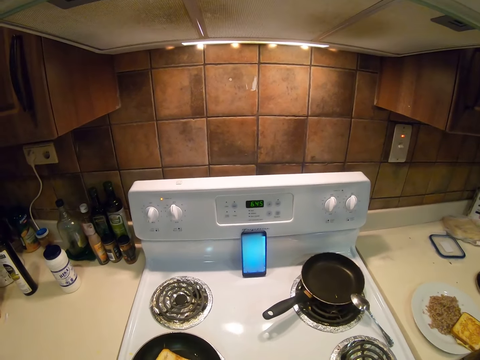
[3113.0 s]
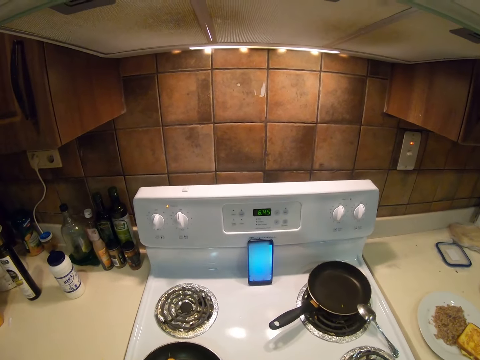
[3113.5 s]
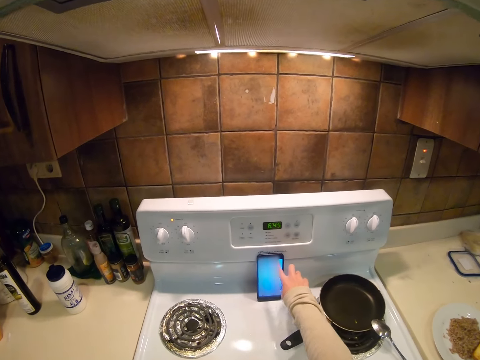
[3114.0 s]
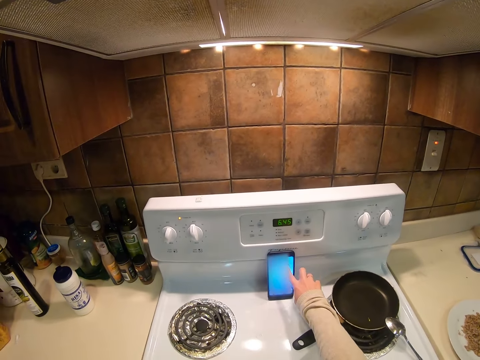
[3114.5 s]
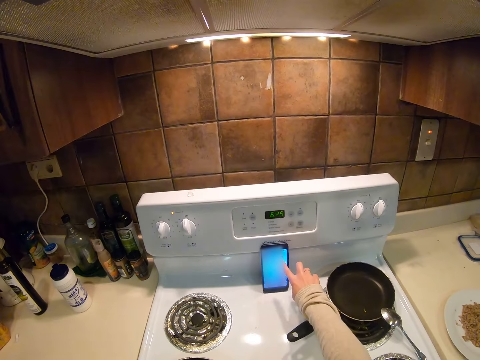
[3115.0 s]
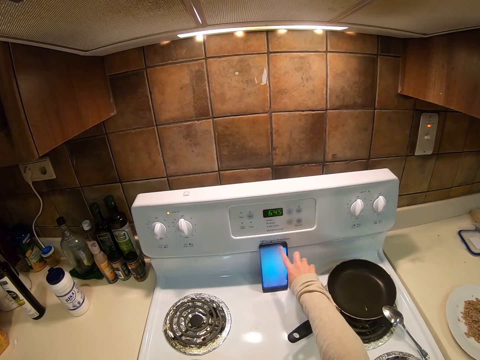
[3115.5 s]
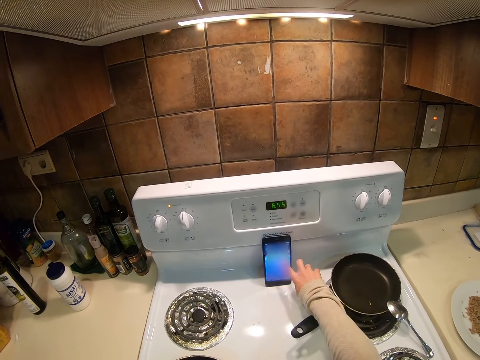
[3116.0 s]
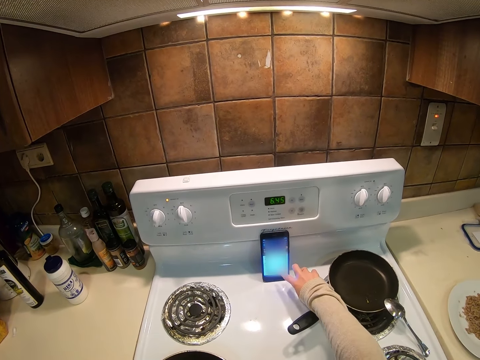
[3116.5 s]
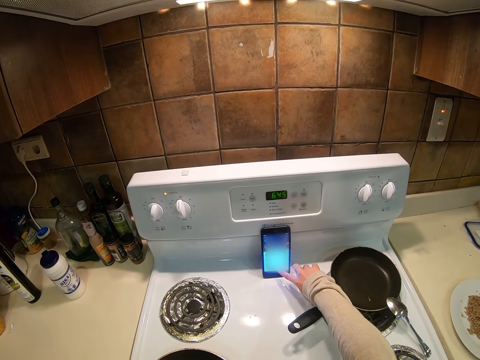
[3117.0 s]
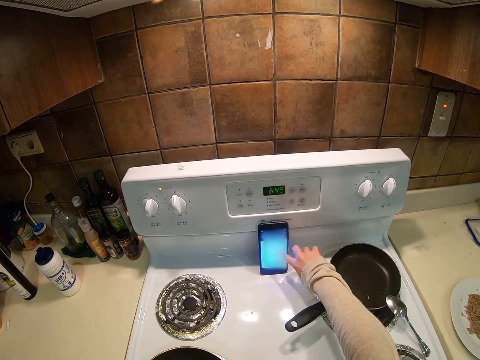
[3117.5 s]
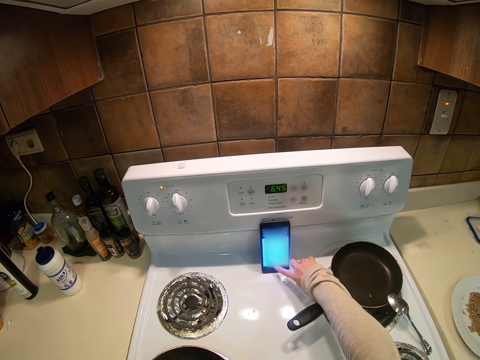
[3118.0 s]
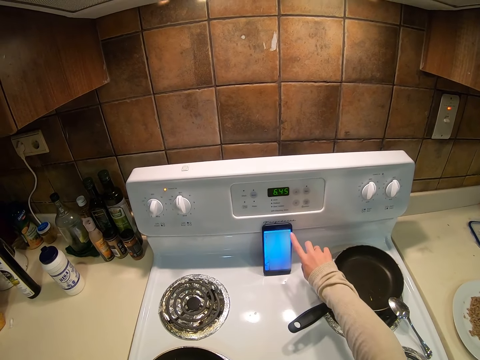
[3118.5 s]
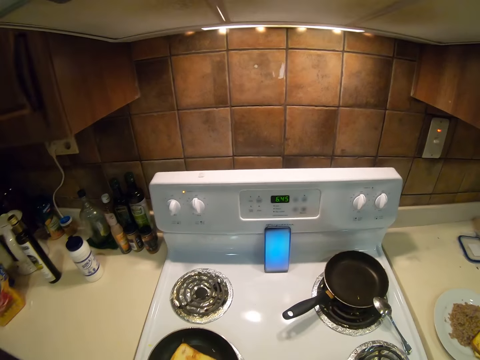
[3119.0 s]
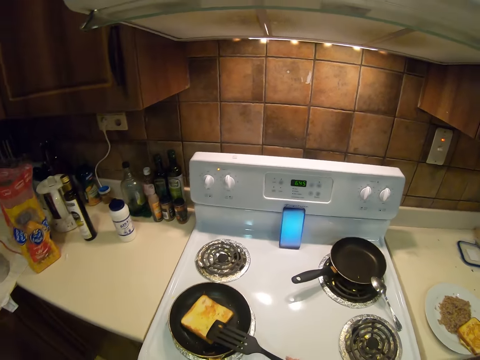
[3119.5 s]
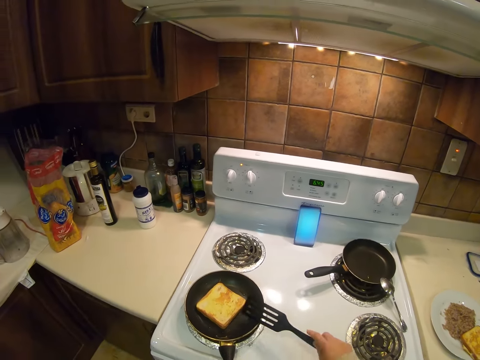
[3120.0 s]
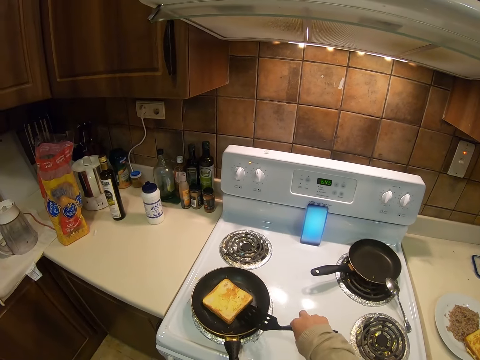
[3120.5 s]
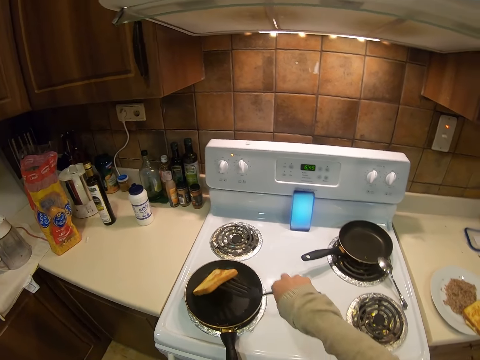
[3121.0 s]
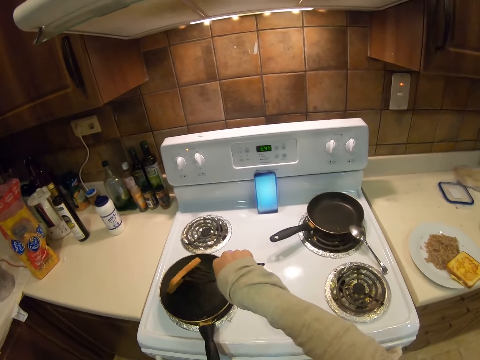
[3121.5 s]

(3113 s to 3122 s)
The camera wearer scrolls the phone with her right hand. She picks up the spatula on the frying pan. She flips the sliced bread on the frying pan.

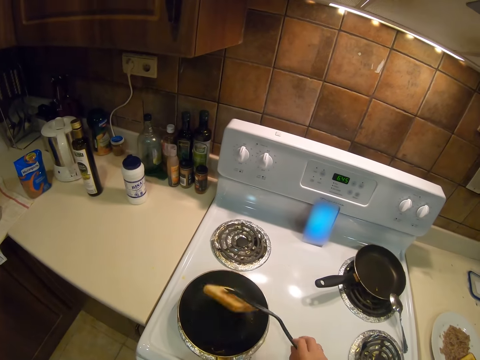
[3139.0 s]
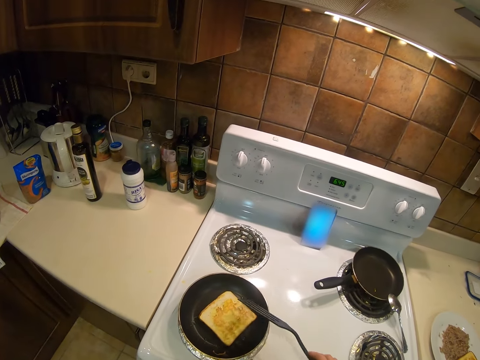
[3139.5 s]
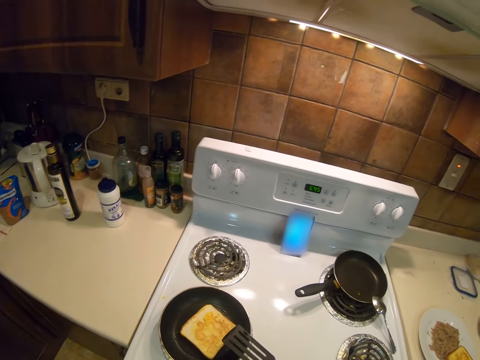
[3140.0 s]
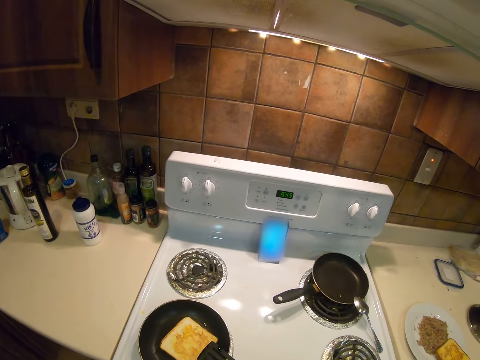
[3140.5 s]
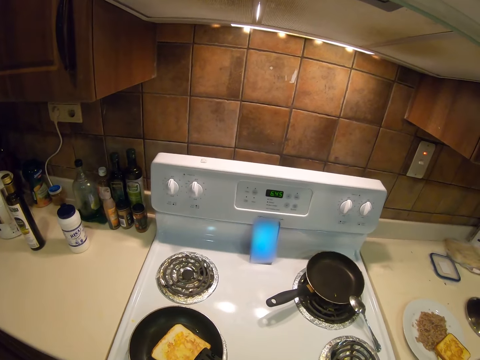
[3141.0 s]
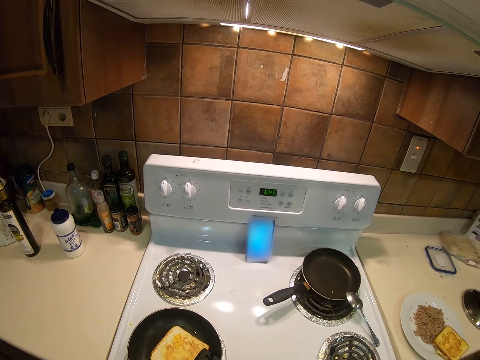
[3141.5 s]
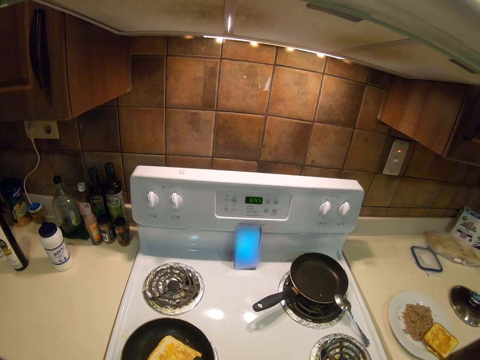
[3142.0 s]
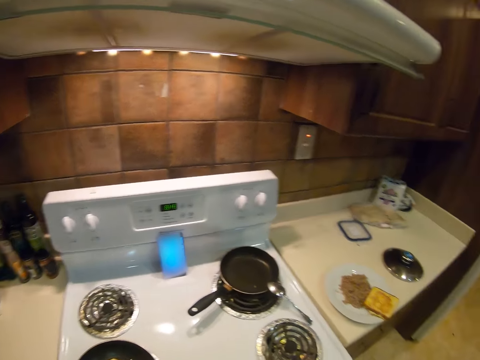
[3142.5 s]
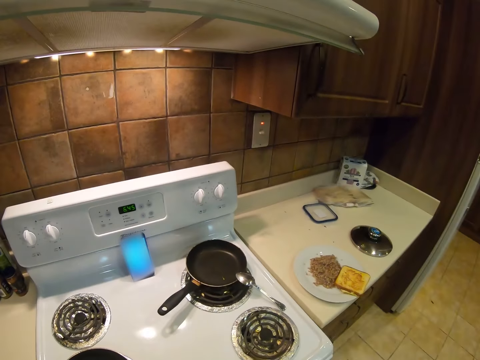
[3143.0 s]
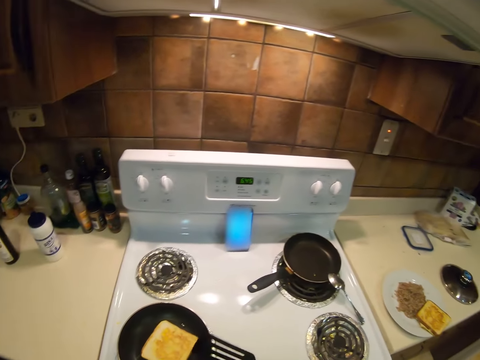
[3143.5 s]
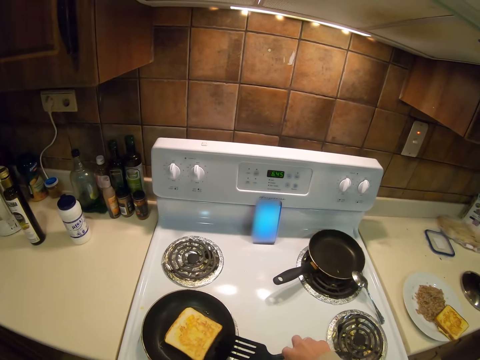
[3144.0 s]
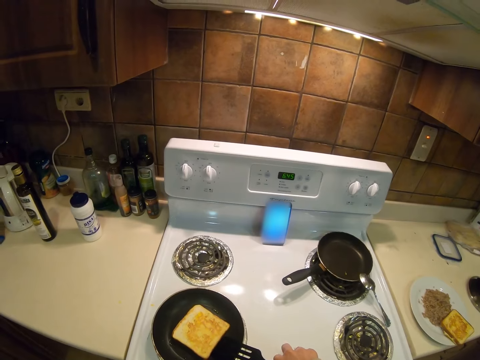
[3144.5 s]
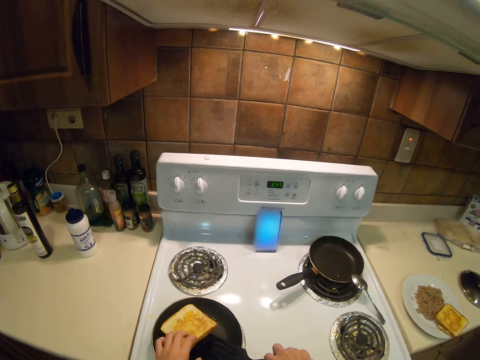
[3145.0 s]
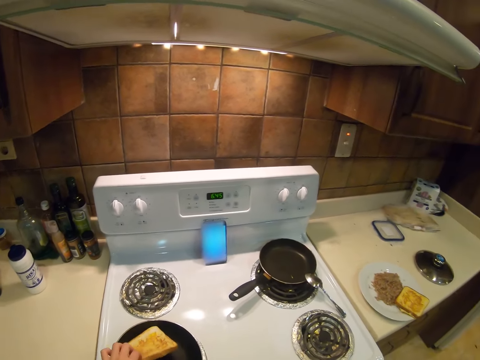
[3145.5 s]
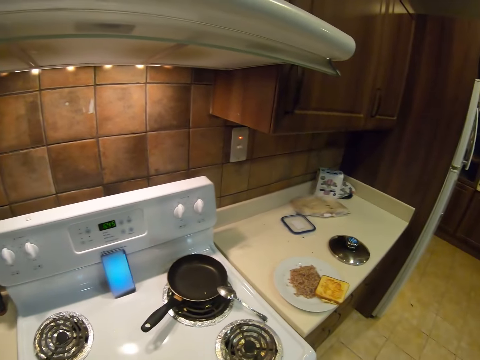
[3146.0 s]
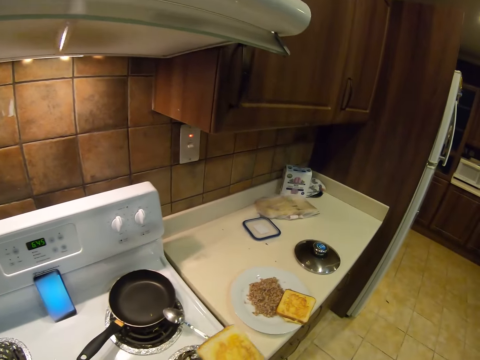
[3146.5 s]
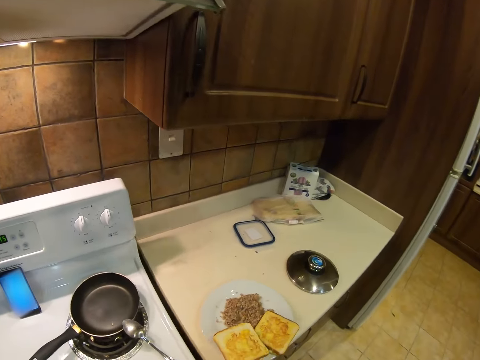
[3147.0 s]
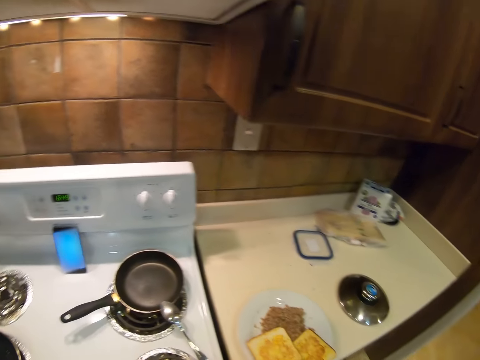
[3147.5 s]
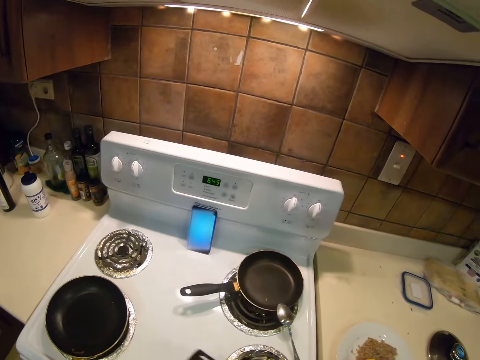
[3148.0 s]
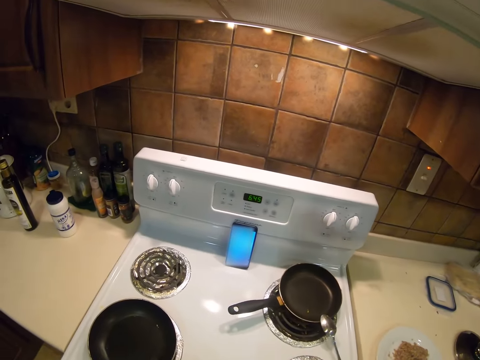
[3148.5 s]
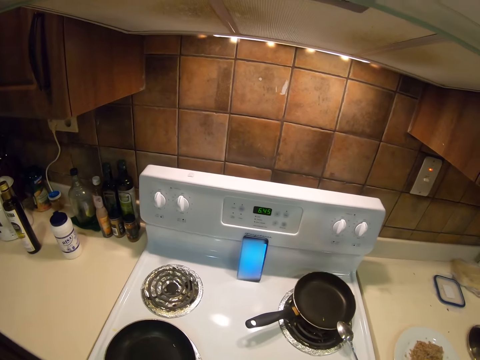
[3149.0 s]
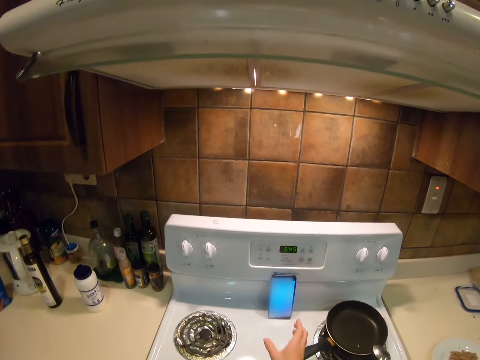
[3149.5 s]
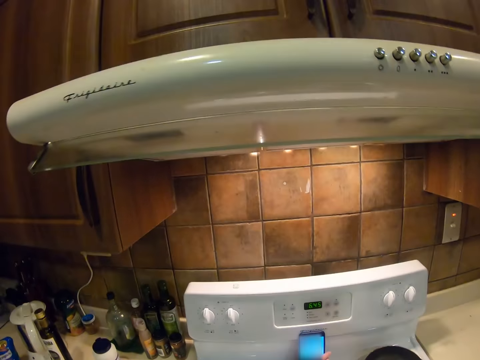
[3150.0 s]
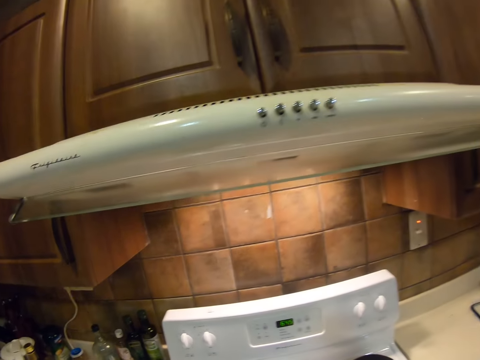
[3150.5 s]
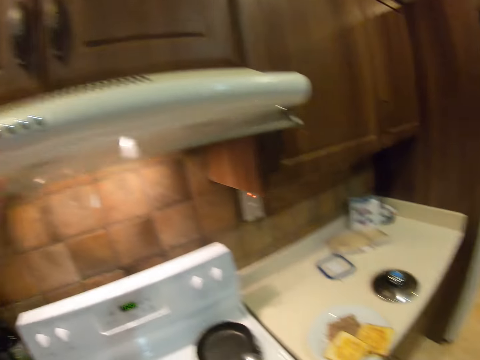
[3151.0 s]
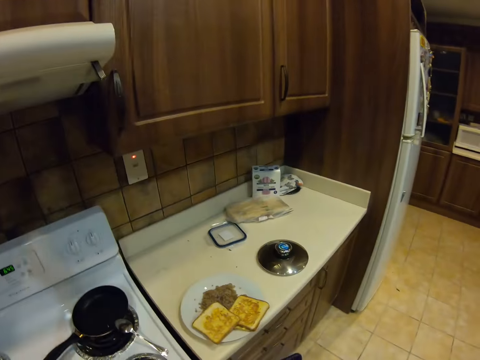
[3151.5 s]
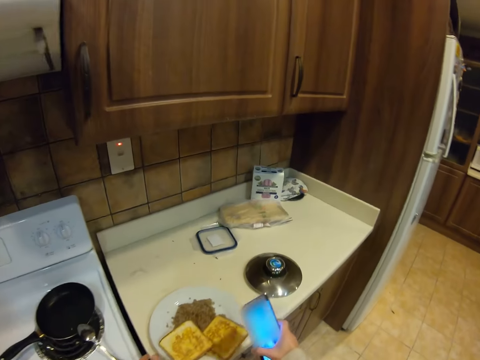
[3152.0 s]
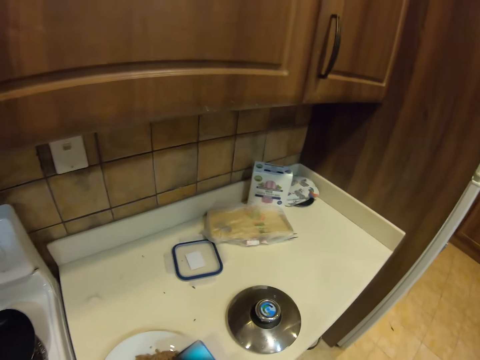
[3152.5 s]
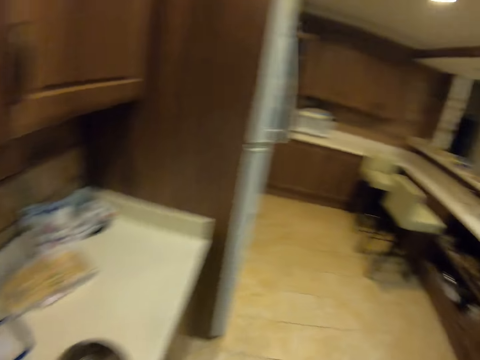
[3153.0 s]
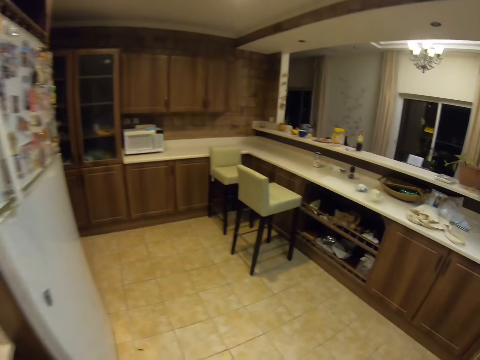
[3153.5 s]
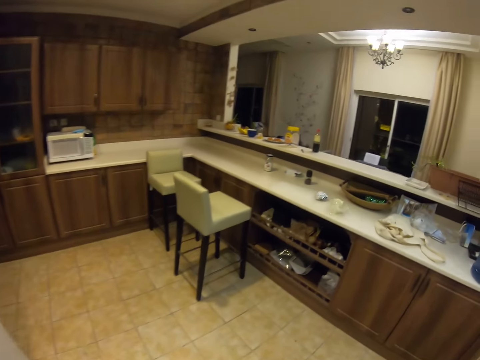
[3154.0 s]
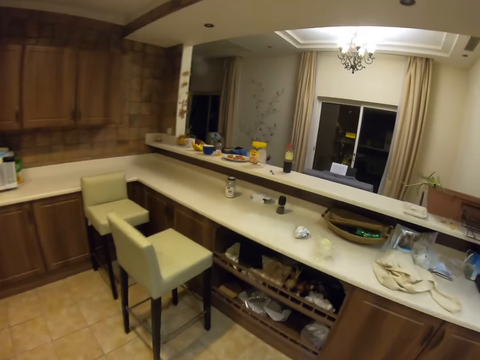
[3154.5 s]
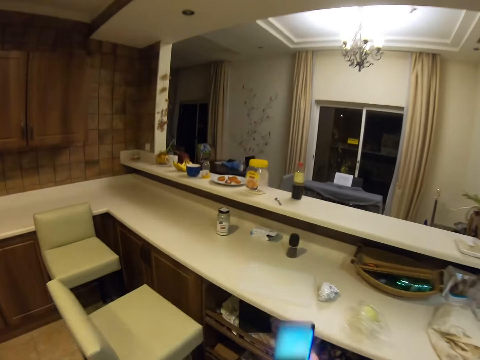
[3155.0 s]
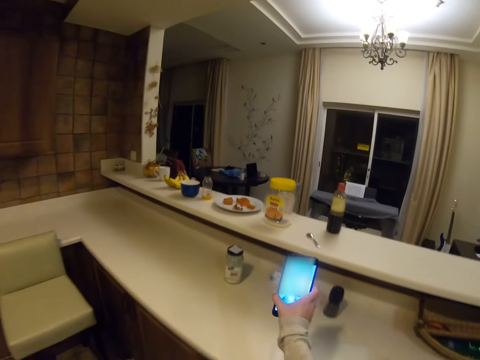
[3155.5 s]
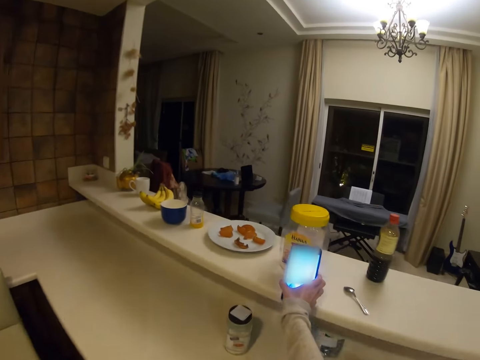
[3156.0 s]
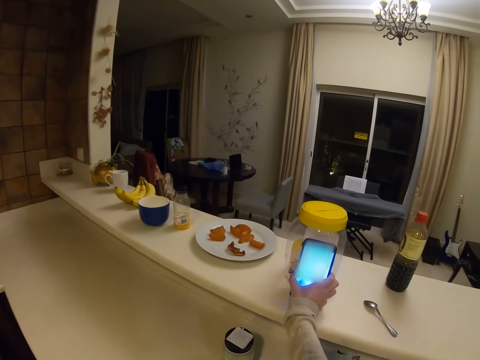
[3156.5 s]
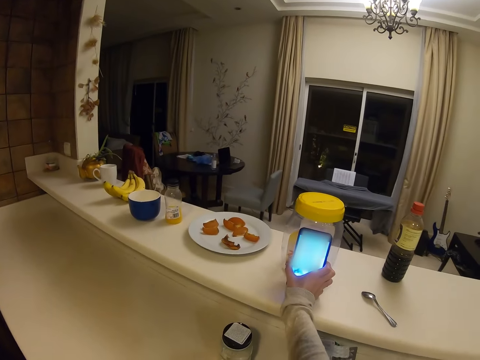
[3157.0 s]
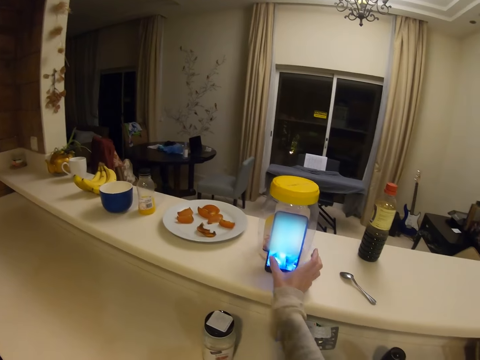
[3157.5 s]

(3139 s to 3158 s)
The camera wearer turns a toast from the pan. She holds the bread with her left hand. She takes the bread out of the frying pan. She puts the sliced bread on the plate. She picks up the phone from the cooker with her right hand. She switches off the light with her left hand. She picks up the plate of food with both hands. She walks. She puts the phone on the kitchen counter against a container with her right hand.
